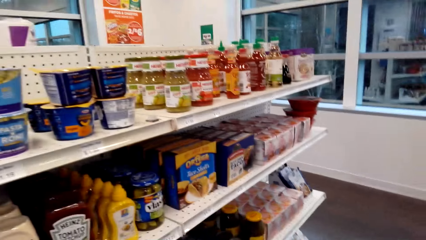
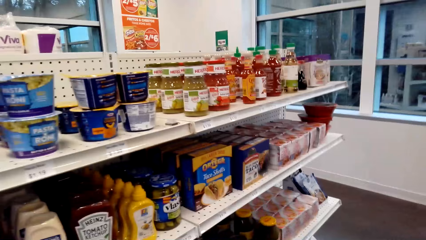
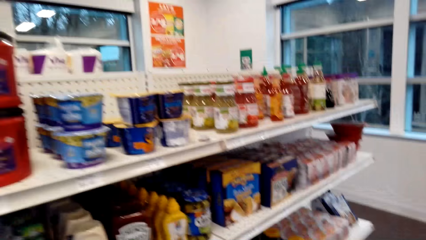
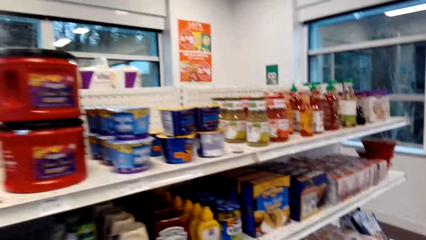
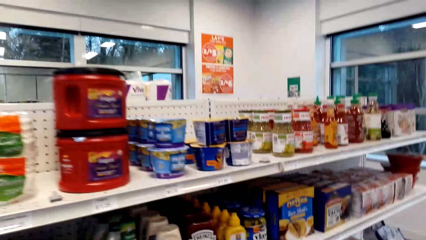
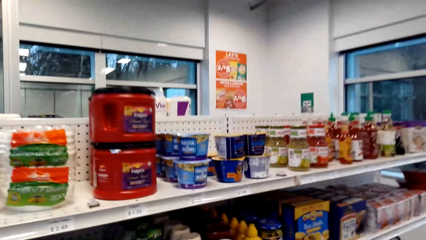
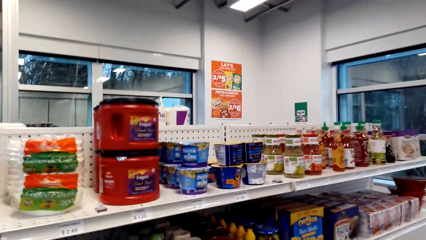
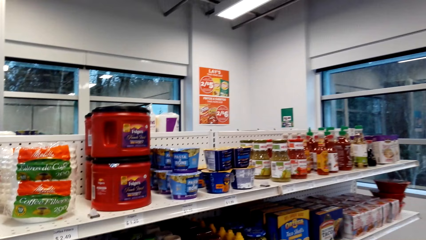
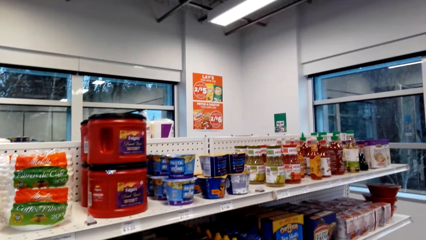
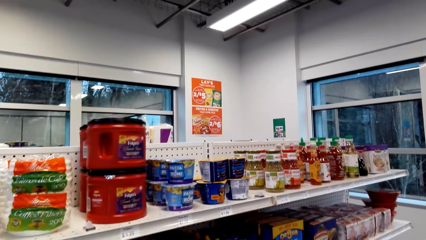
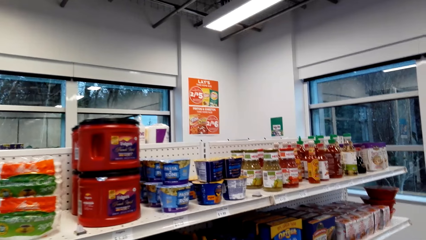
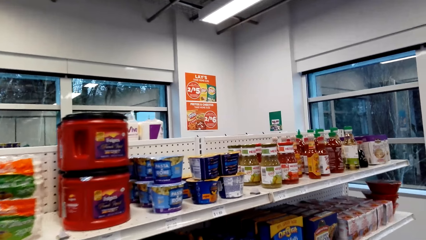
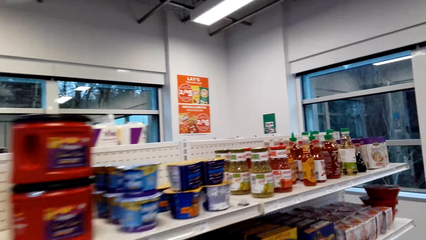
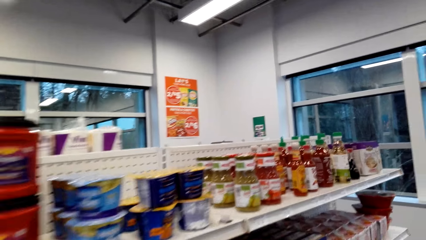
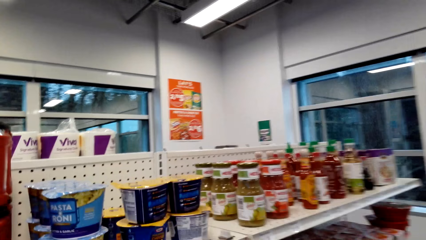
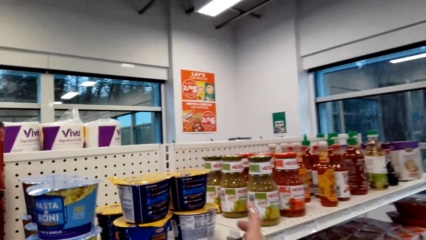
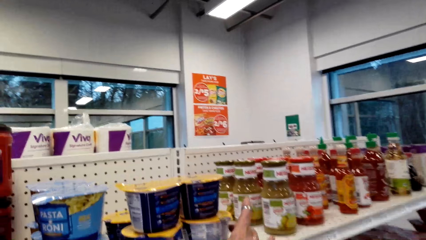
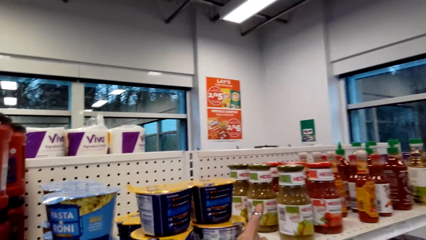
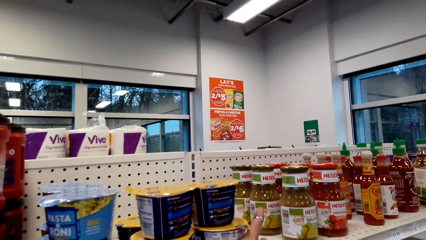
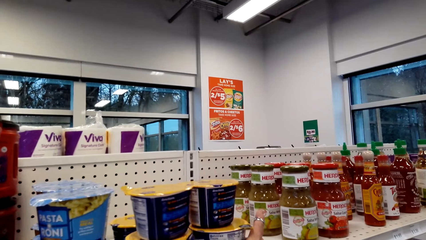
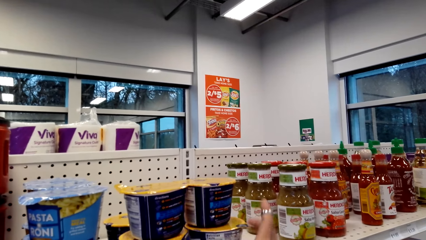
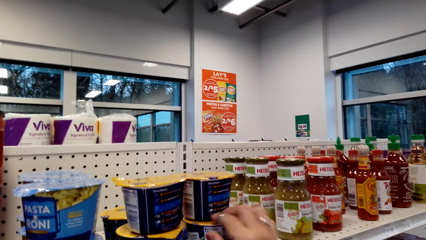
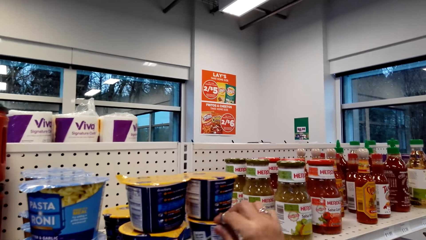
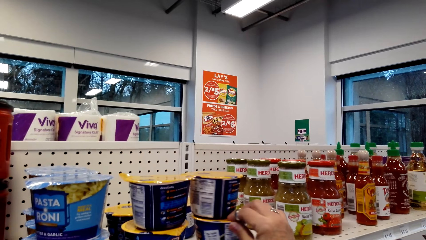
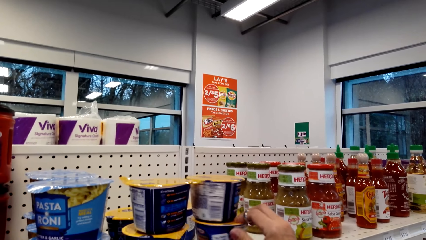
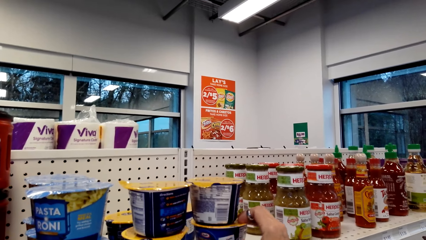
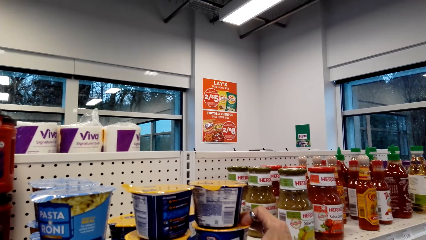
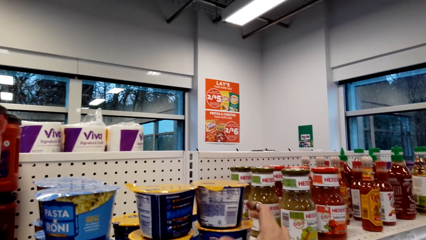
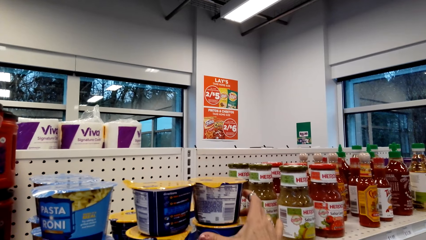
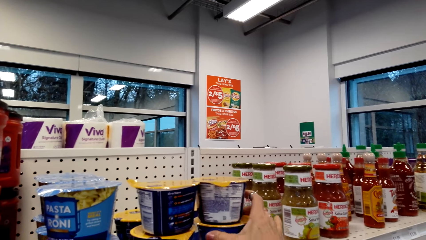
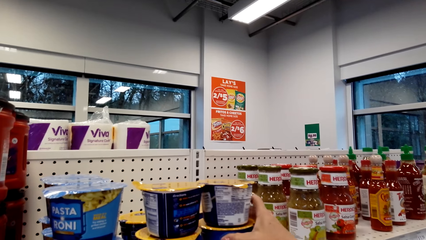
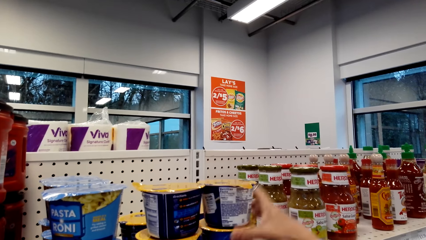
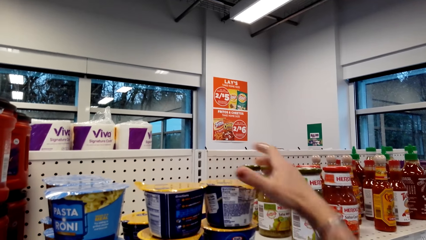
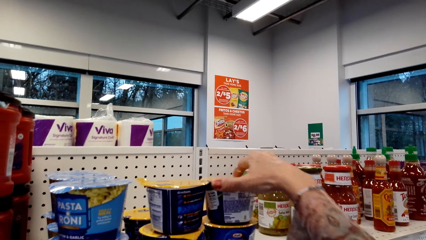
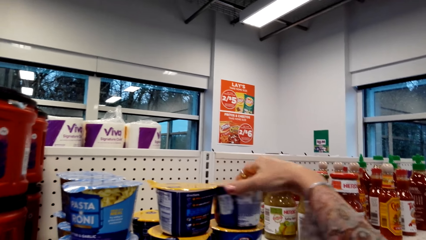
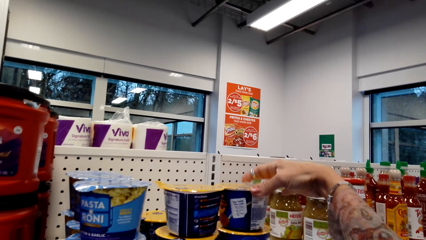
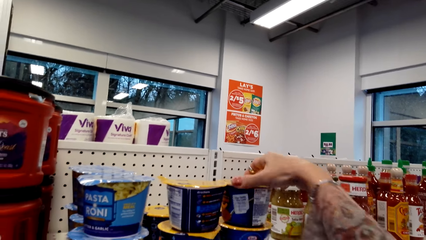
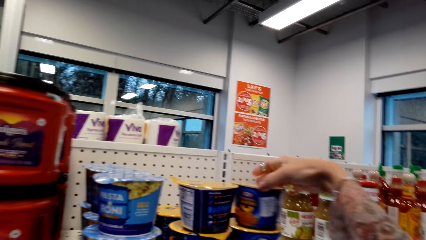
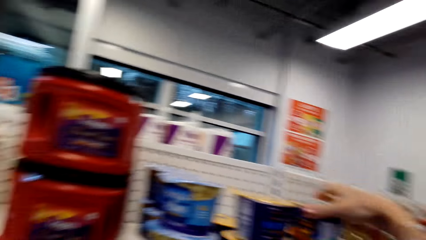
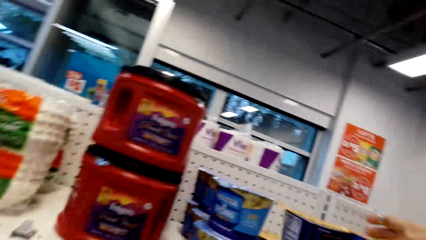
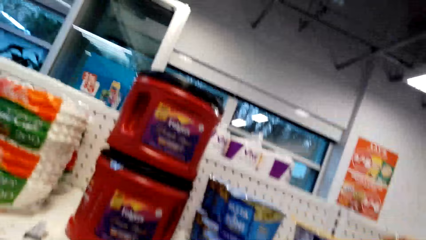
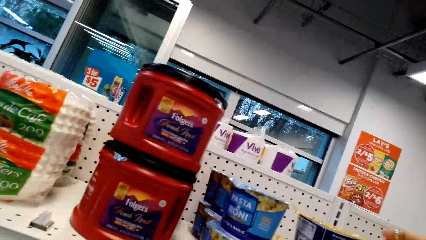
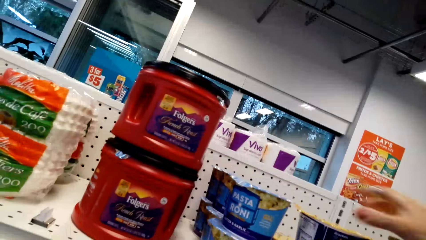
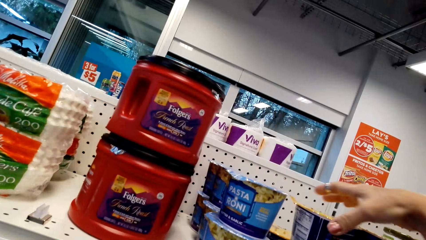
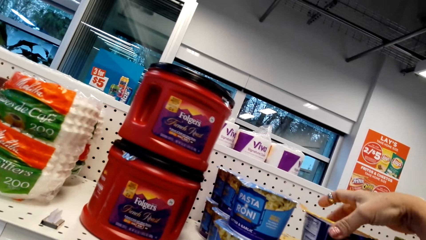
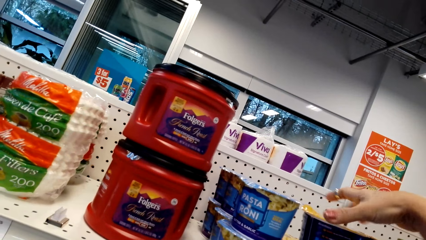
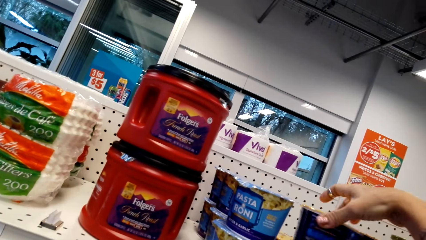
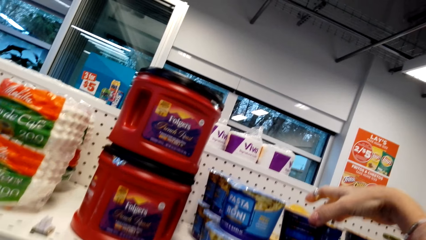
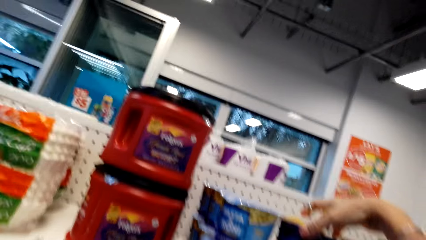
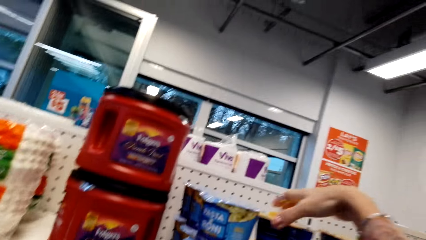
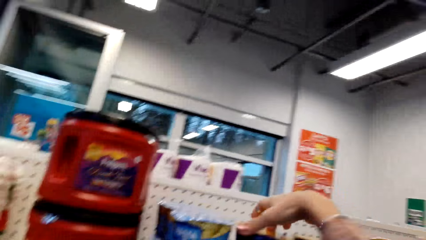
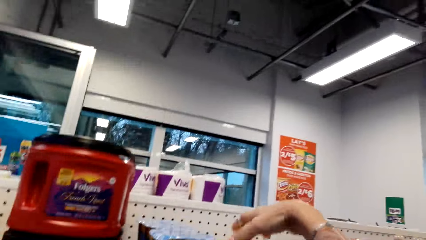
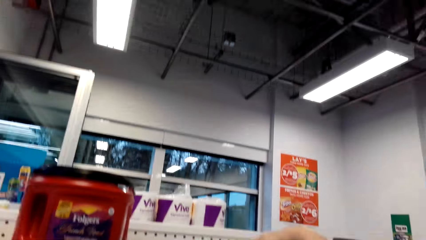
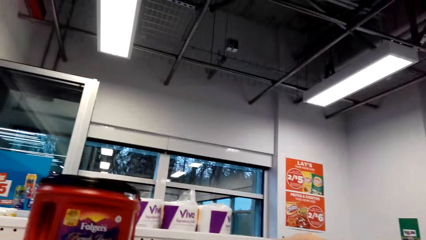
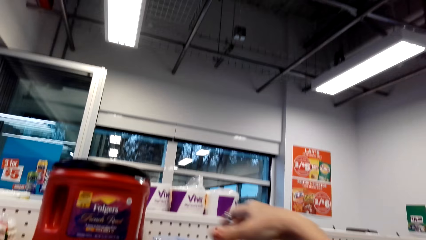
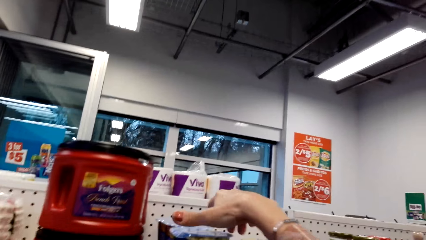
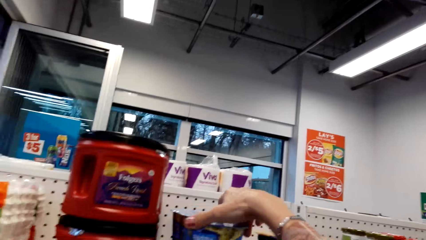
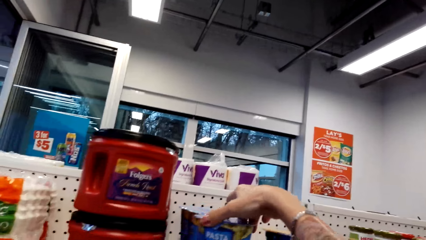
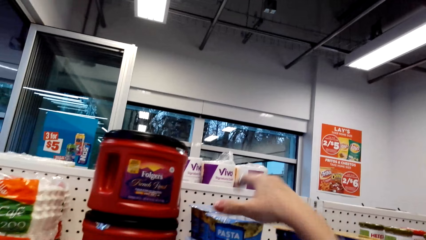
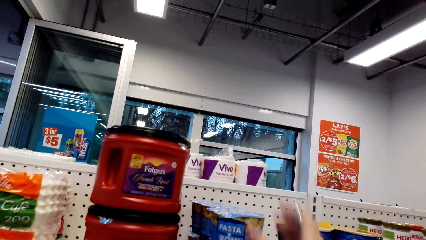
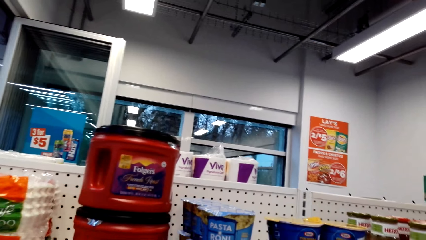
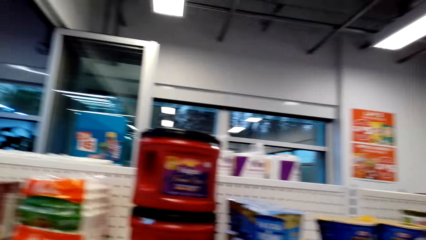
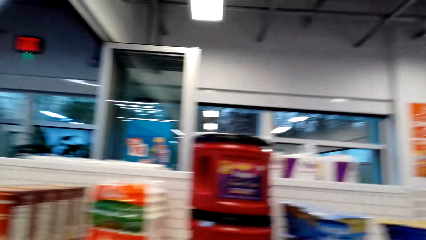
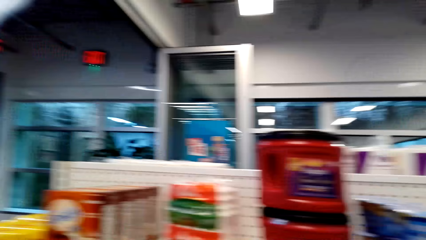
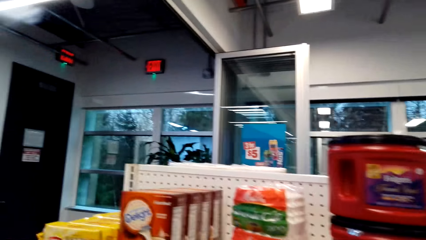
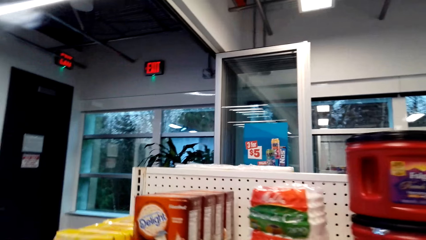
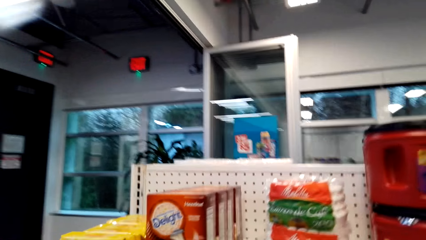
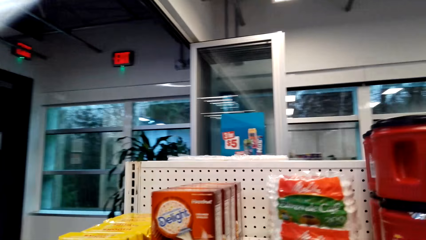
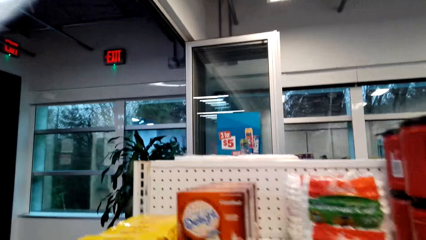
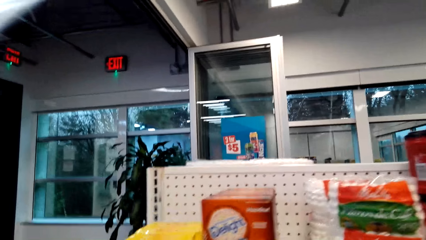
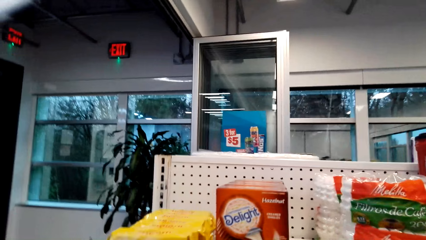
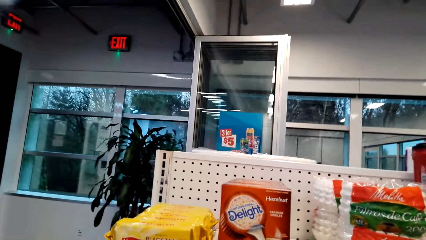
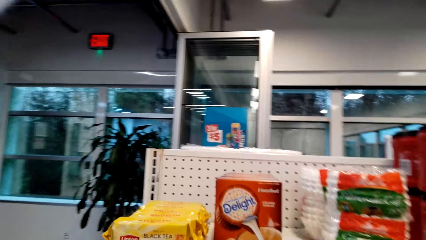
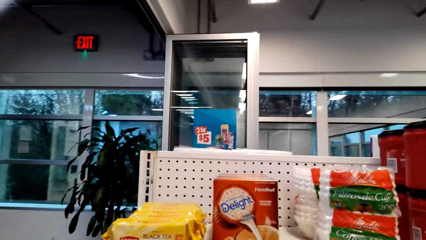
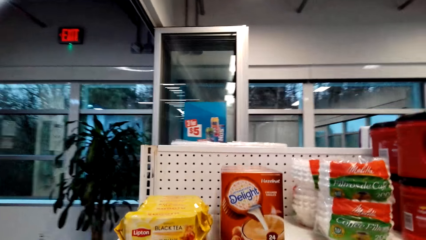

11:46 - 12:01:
The camera wearer rolls a container of chips on the shelf with her right hand. She rolls the container of chips on the shelf with her right hand repeatedly. She walks along the shelf.
